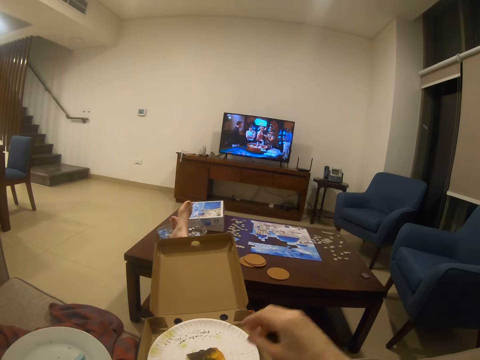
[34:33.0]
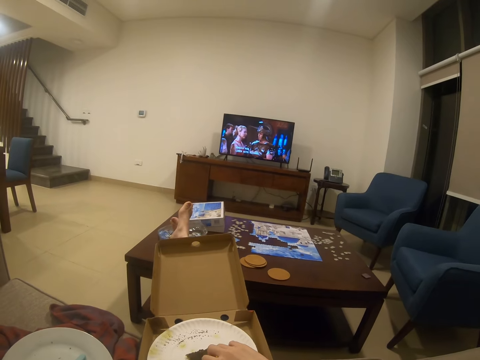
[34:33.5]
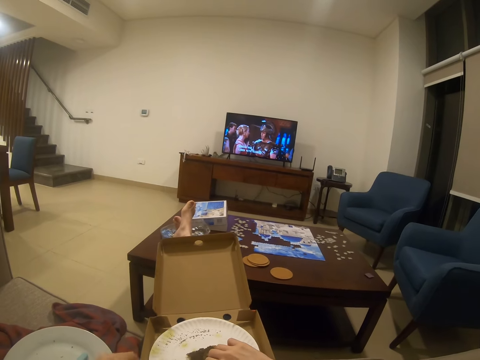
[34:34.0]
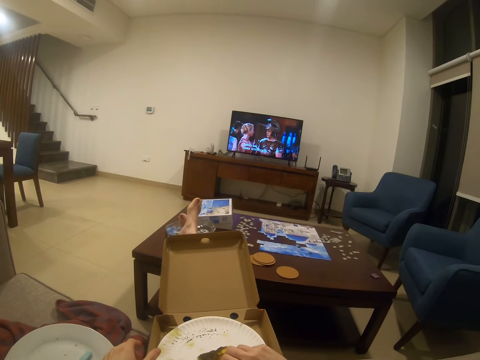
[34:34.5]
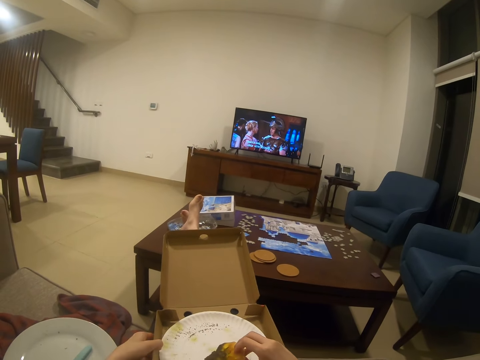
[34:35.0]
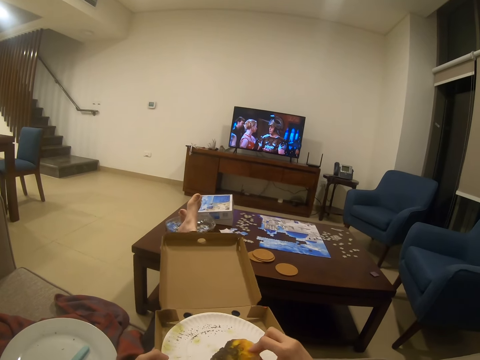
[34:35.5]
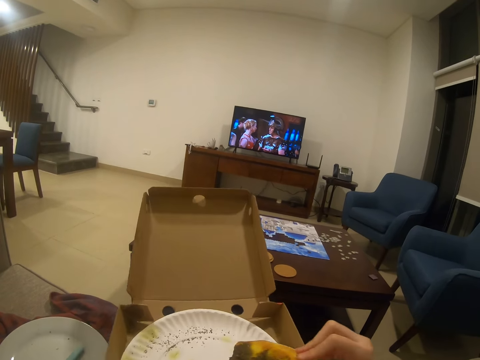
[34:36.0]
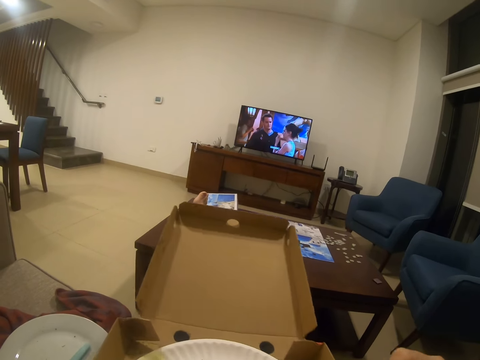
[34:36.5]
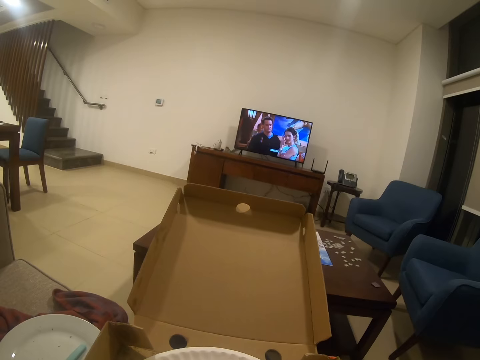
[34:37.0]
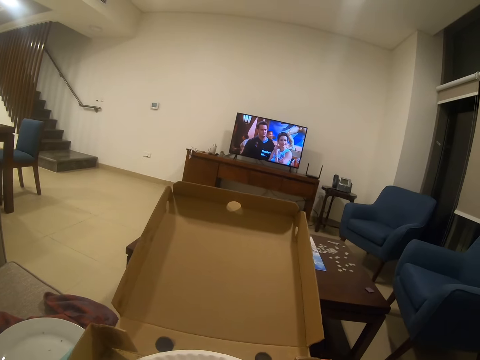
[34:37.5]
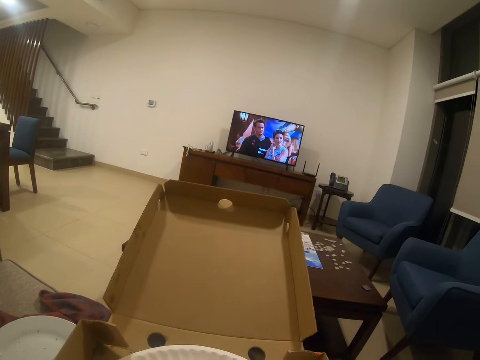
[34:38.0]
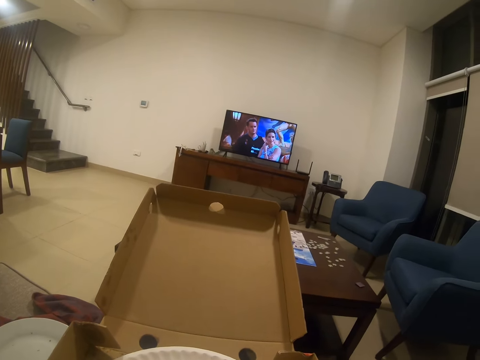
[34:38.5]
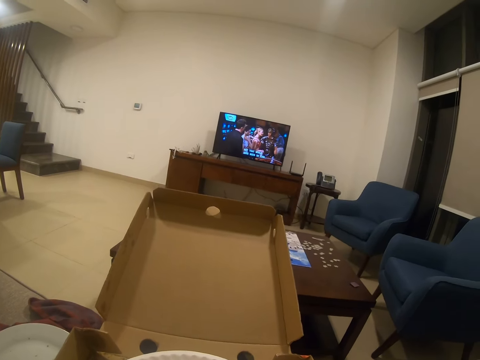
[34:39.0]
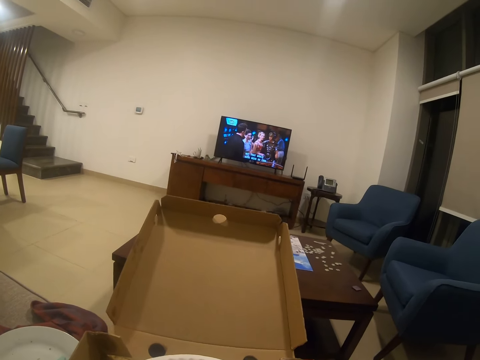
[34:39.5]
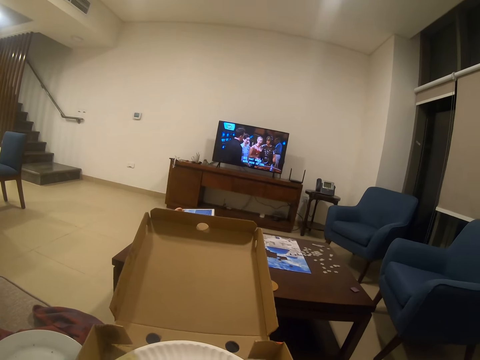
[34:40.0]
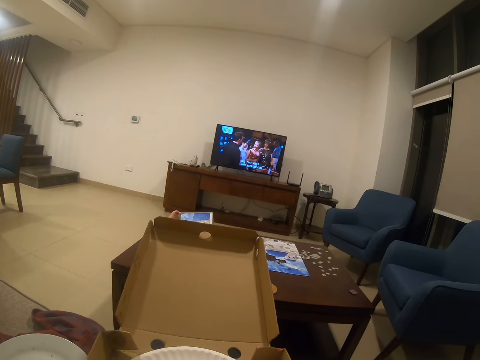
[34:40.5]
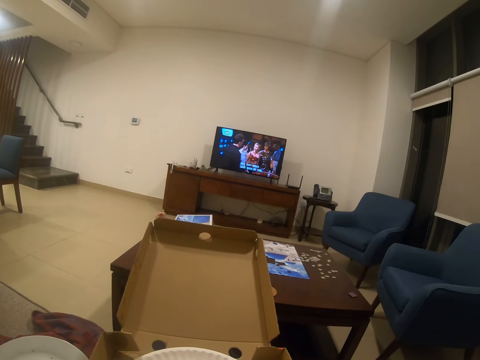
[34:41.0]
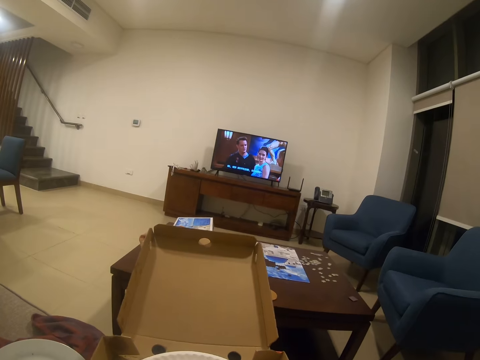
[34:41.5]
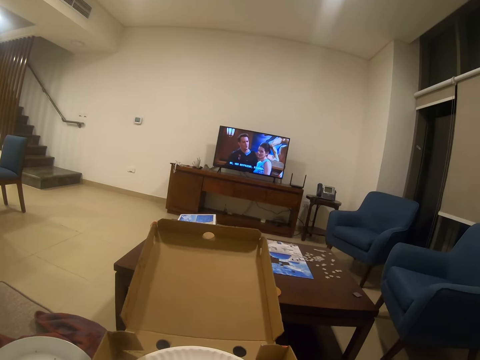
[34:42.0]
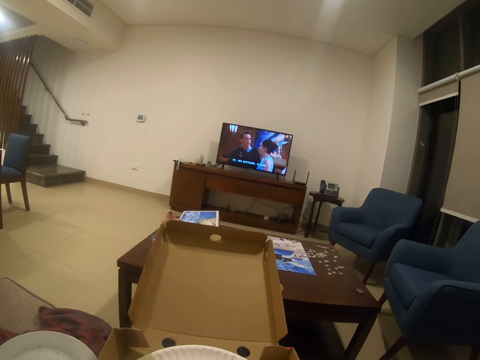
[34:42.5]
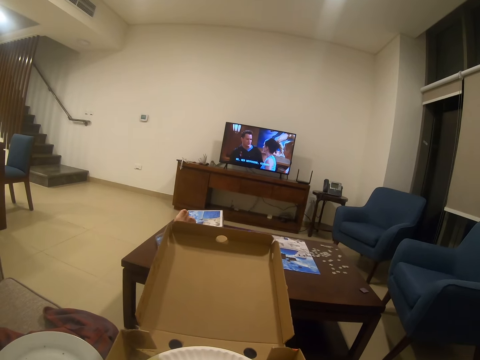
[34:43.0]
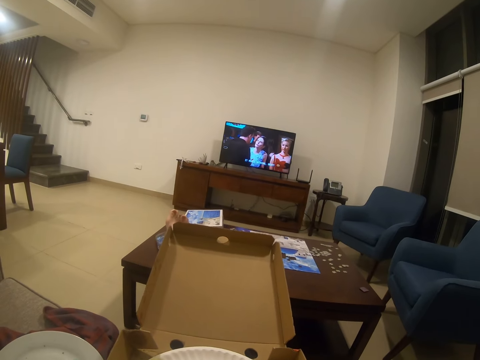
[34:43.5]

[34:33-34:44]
The camera wearer picks up a pizza. They pick up a pizza box.

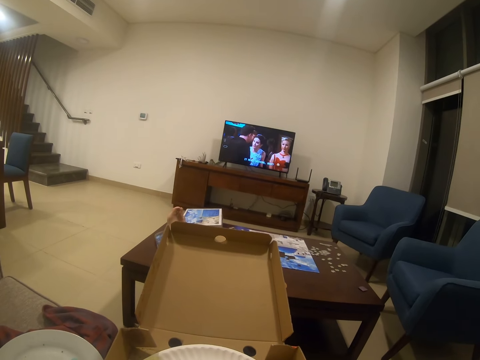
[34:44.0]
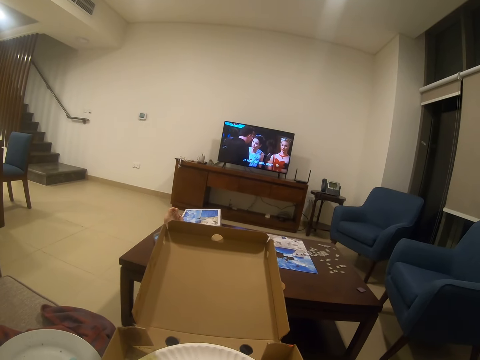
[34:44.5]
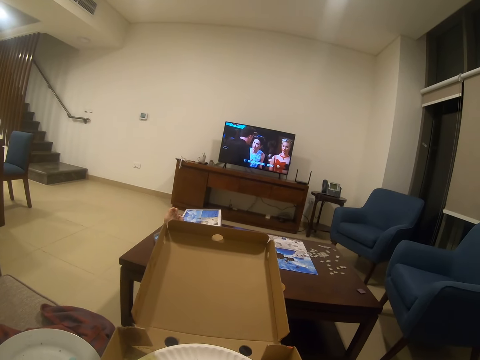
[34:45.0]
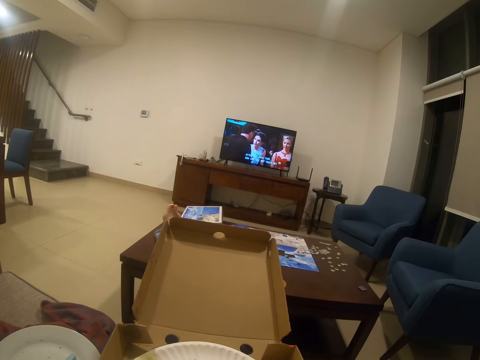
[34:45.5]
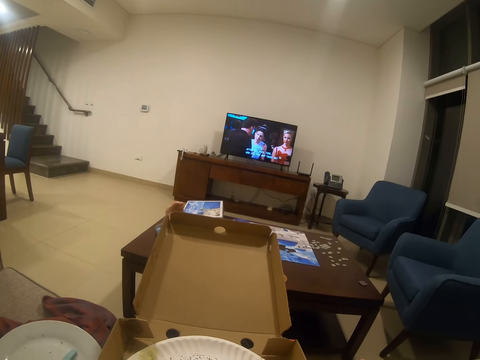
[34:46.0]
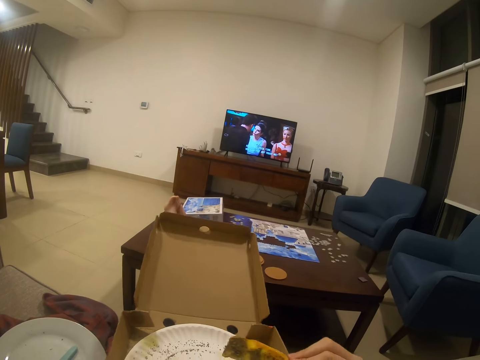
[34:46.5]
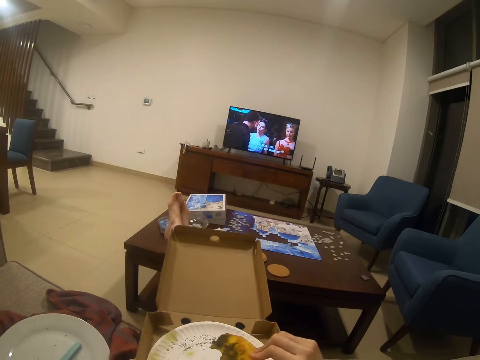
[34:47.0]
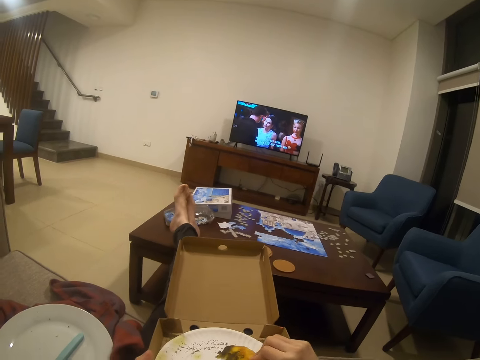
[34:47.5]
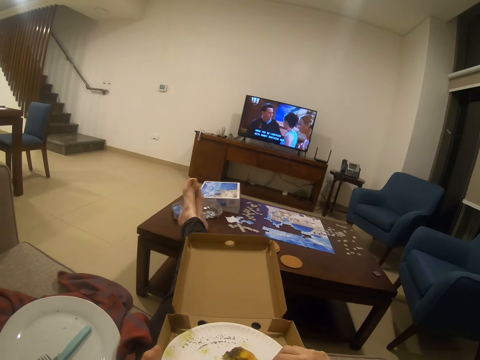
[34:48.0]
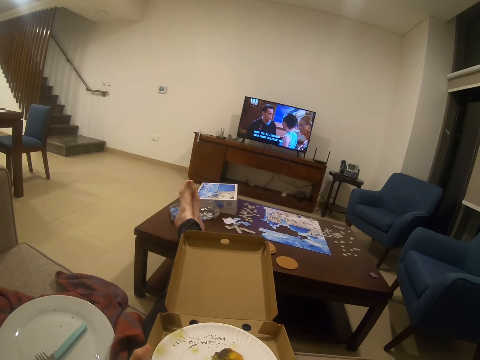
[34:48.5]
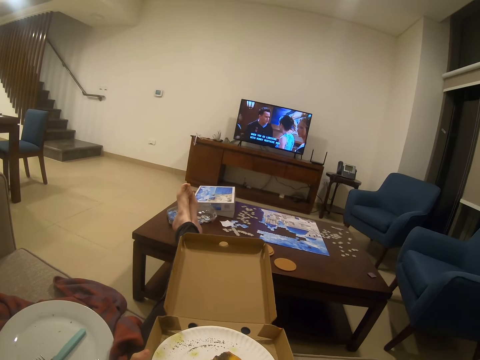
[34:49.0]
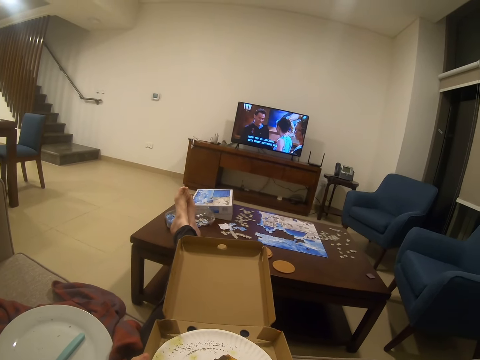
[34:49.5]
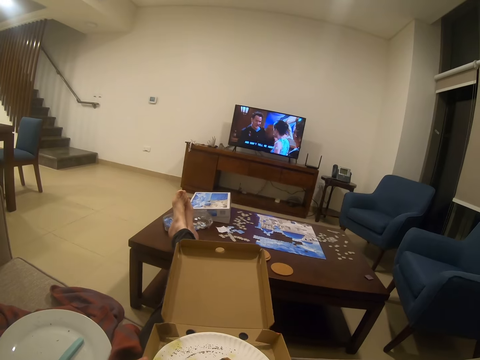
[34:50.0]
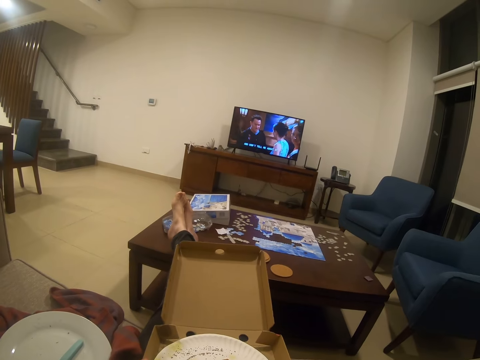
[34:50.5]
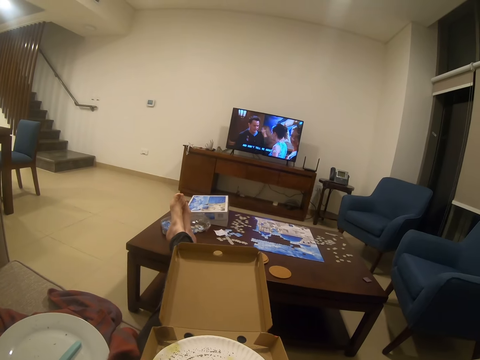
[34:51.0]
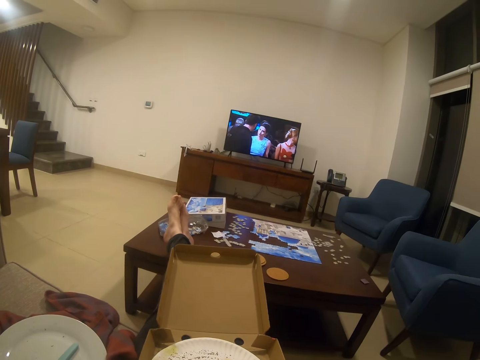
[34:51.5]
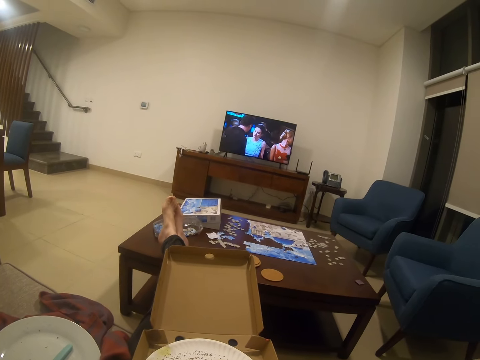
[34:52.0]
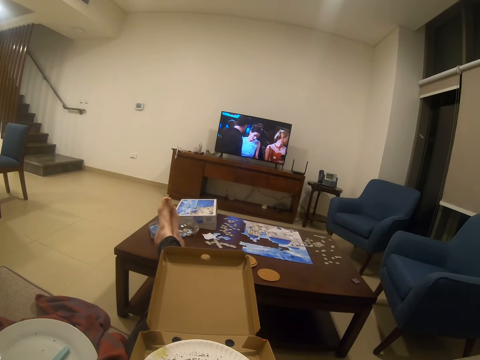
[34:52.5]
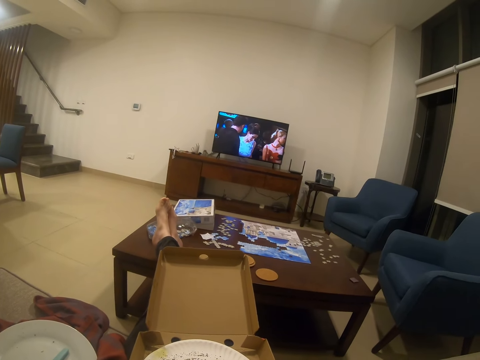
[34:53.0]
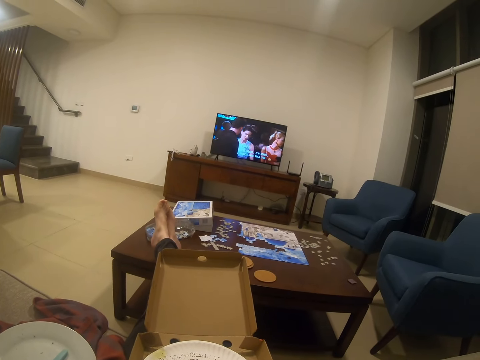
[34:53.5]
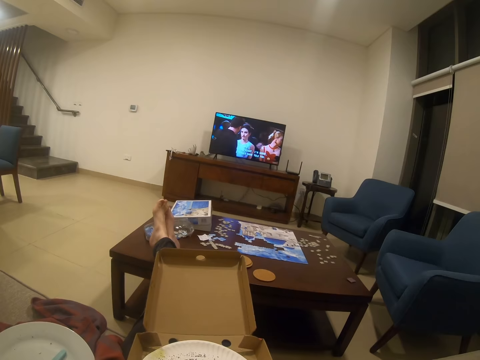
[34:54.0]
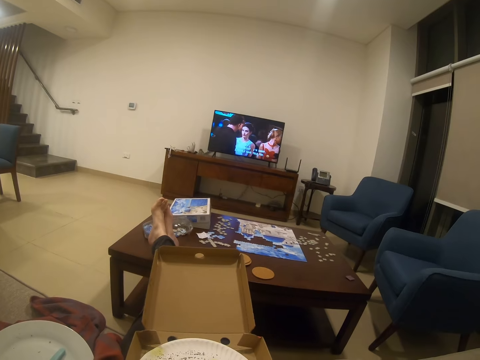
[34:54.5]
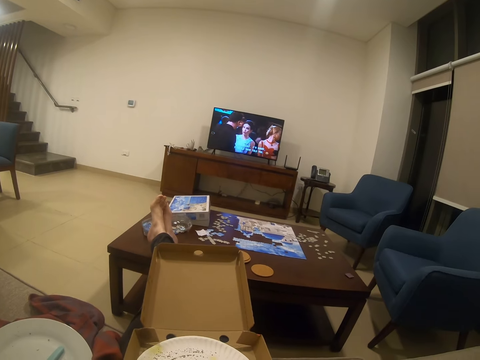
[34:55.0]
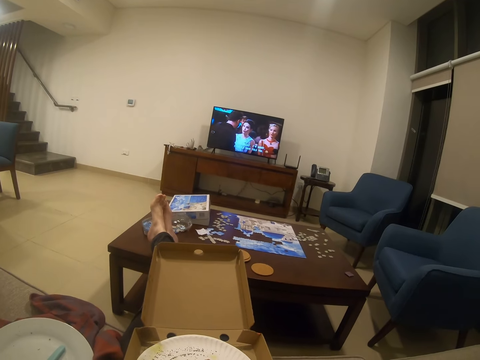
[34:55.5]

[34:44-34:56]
The camera wearer puts down a pizza box on her lap. She puts down a pizza on a plate. She watches a movie on a television.

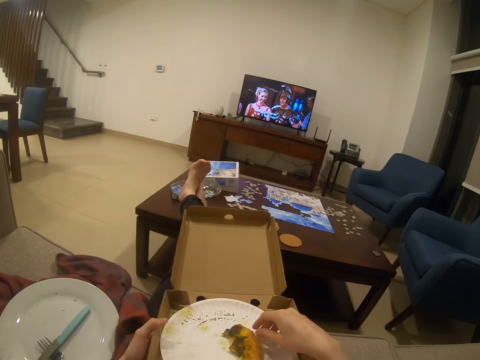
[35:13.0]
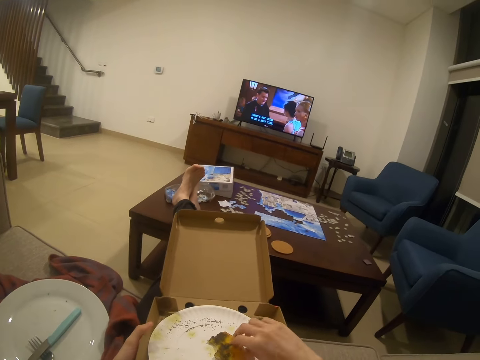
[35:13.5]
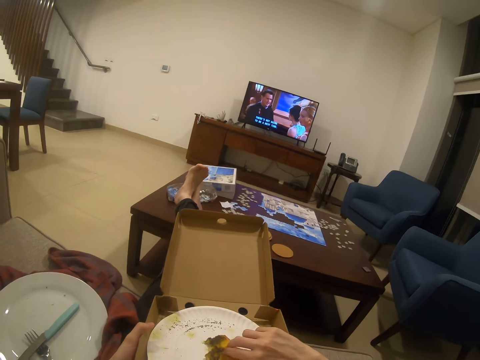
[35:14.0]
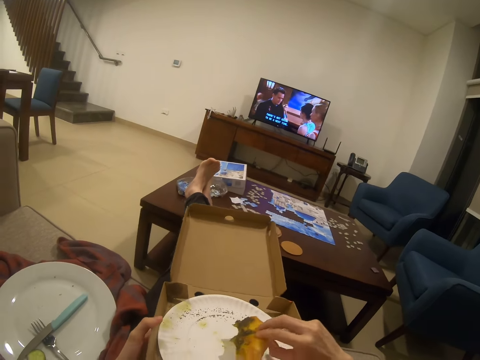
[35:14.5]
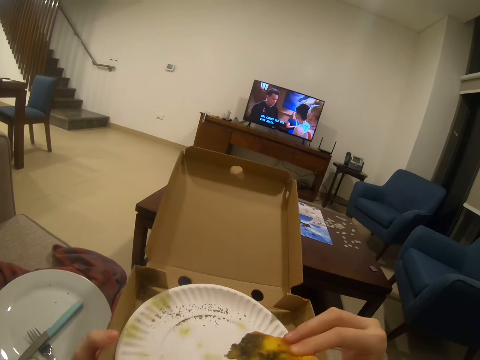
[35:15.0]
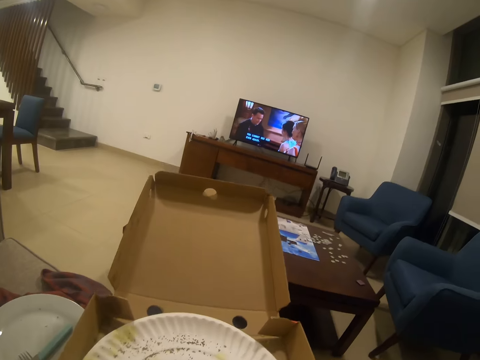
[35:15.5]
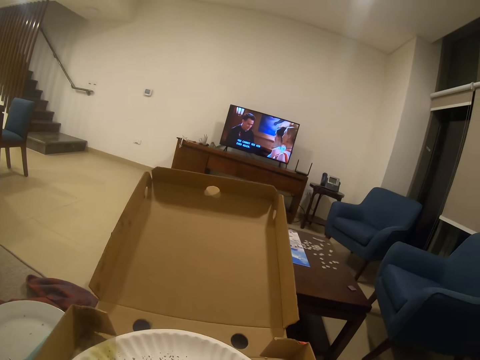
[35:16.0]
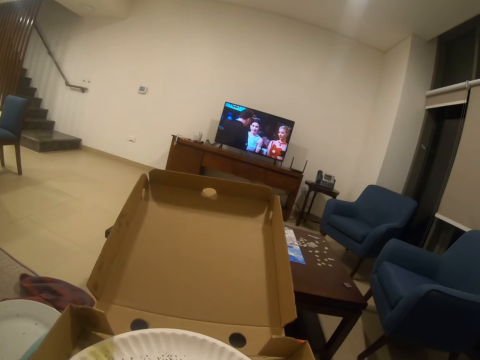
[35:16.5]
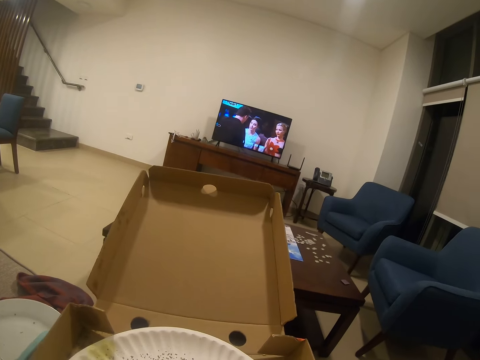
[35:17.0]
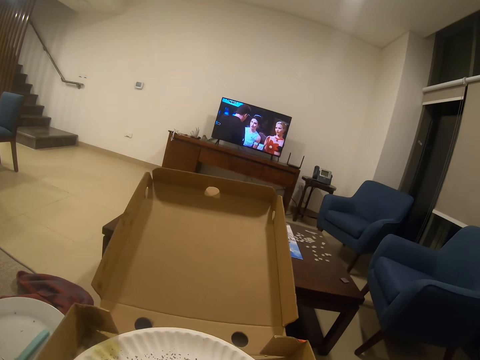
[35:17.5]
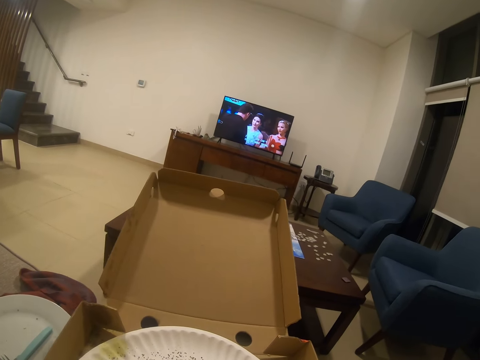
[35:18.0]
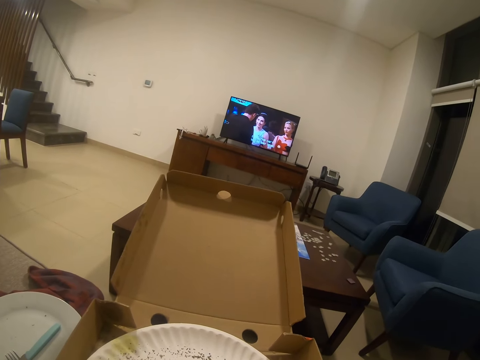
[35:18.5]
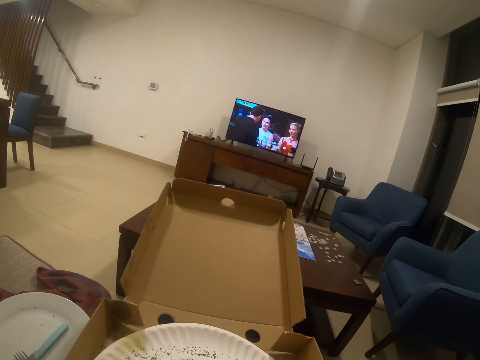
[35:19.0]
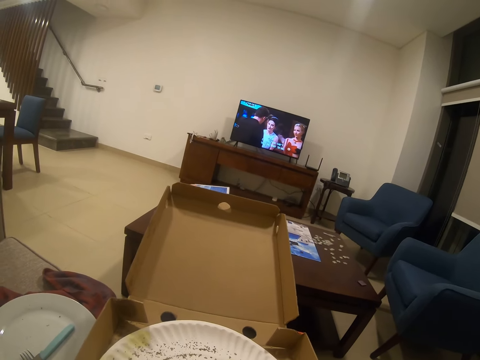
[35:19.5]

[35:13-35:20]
The camera wearer picks up the food or pizza on the plate. They pick up a pizza box. They eat the pizza.
